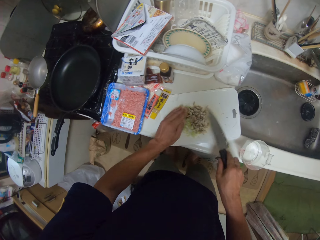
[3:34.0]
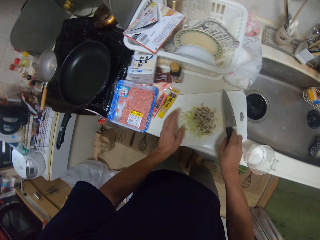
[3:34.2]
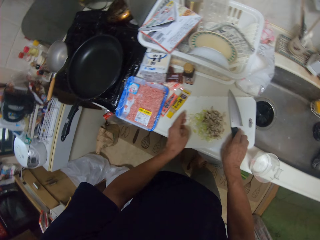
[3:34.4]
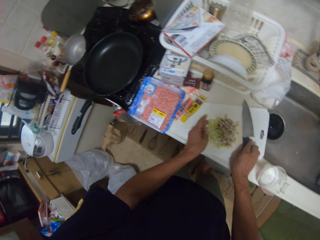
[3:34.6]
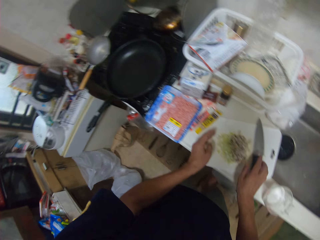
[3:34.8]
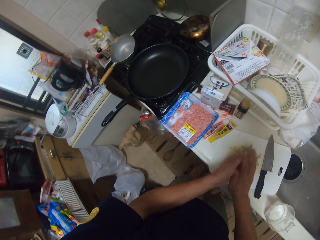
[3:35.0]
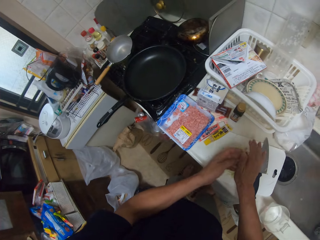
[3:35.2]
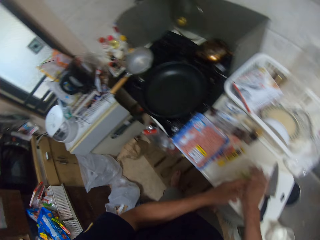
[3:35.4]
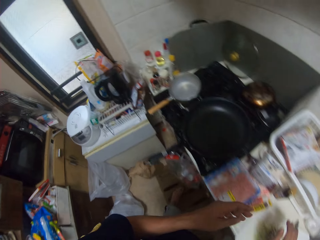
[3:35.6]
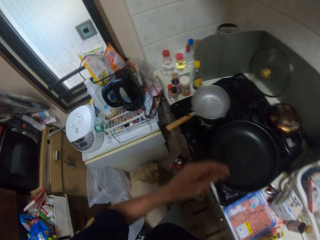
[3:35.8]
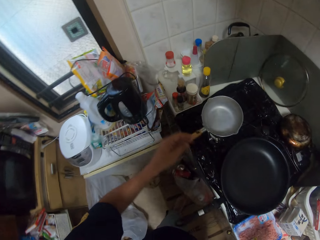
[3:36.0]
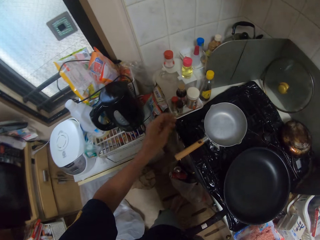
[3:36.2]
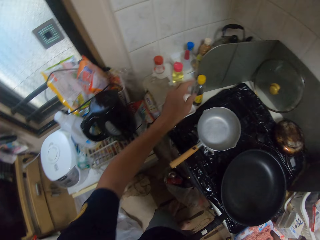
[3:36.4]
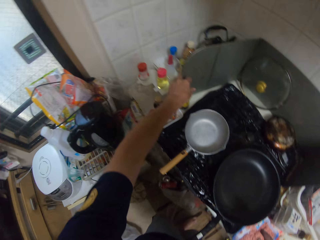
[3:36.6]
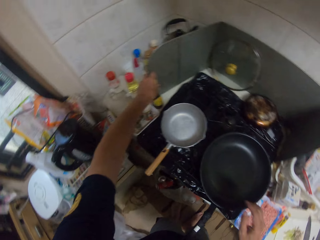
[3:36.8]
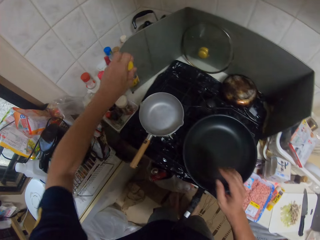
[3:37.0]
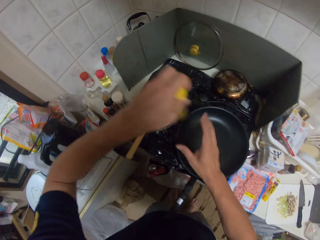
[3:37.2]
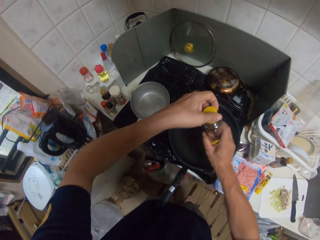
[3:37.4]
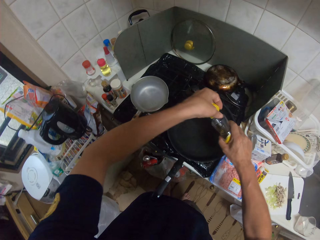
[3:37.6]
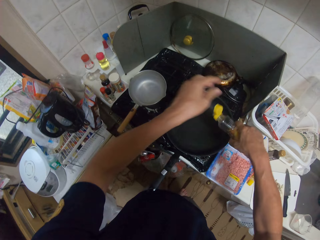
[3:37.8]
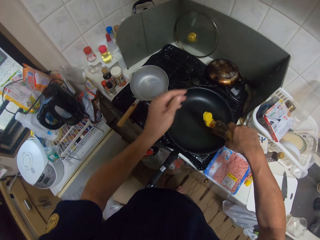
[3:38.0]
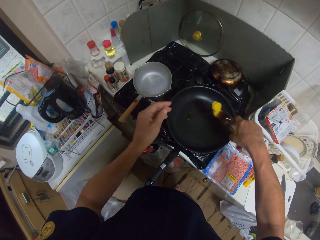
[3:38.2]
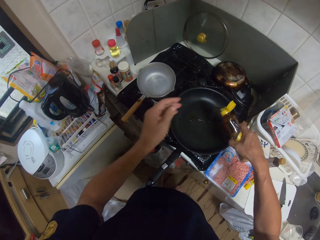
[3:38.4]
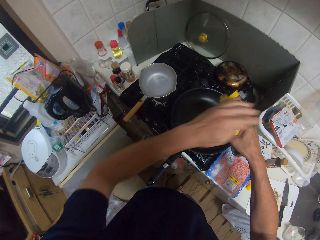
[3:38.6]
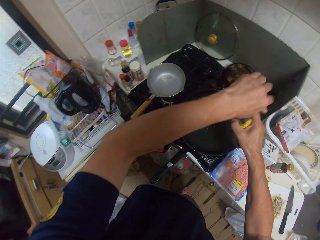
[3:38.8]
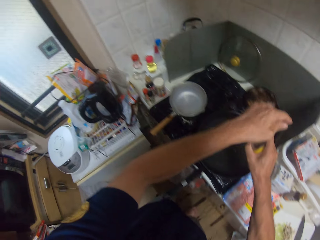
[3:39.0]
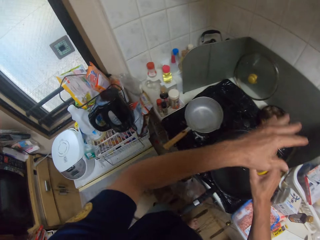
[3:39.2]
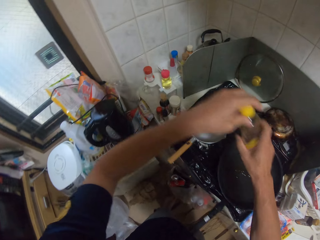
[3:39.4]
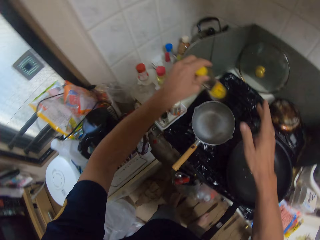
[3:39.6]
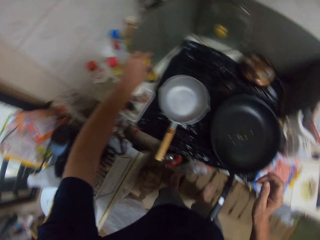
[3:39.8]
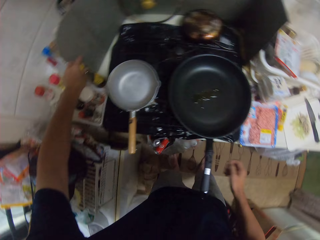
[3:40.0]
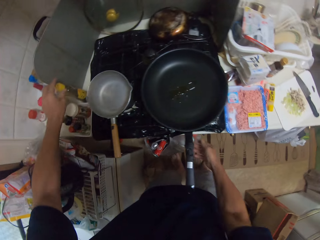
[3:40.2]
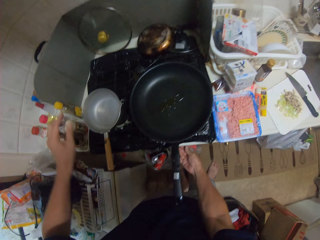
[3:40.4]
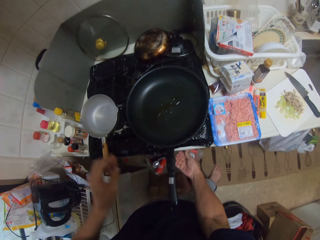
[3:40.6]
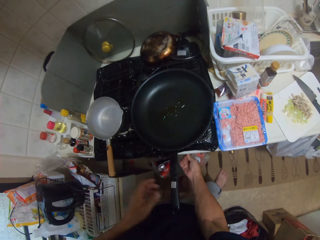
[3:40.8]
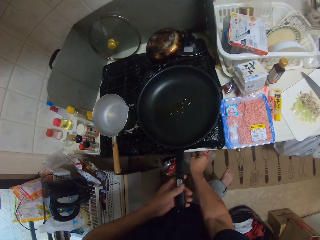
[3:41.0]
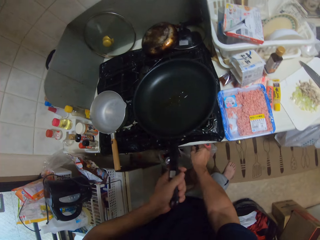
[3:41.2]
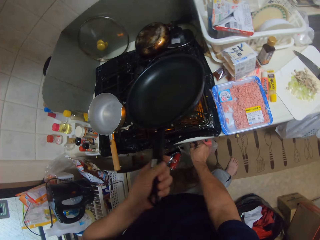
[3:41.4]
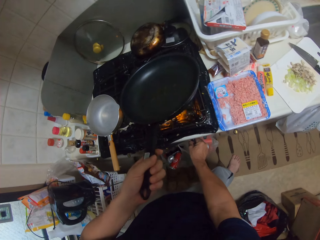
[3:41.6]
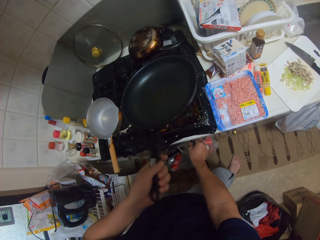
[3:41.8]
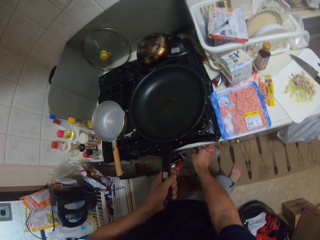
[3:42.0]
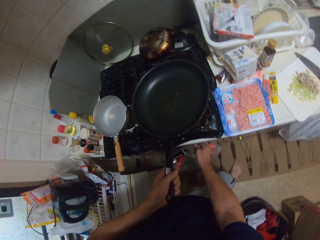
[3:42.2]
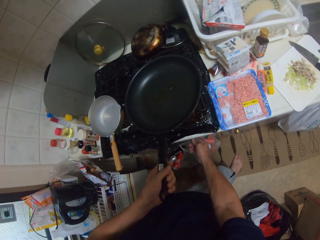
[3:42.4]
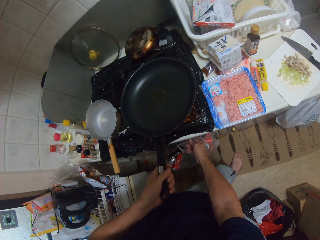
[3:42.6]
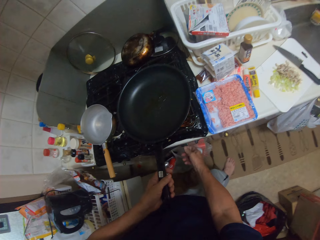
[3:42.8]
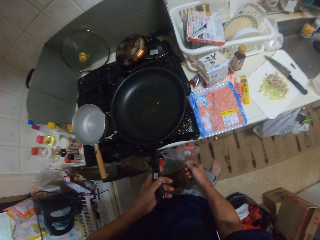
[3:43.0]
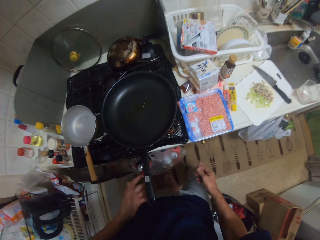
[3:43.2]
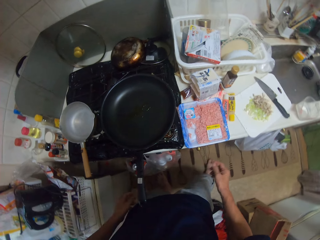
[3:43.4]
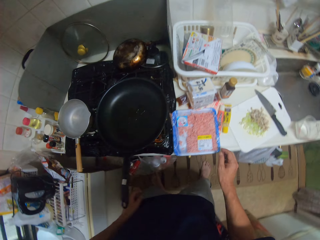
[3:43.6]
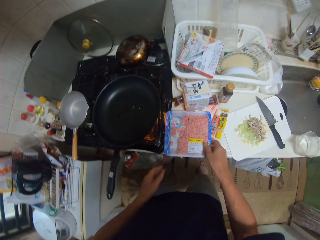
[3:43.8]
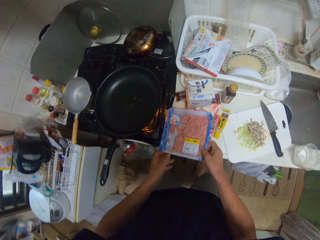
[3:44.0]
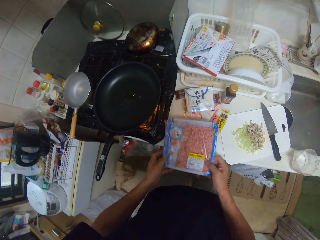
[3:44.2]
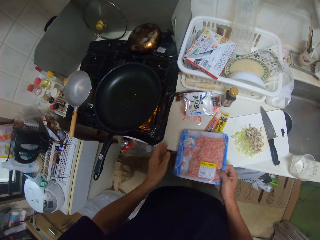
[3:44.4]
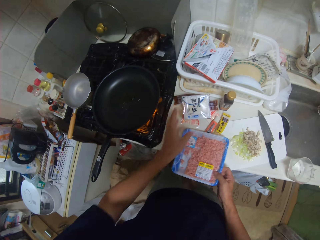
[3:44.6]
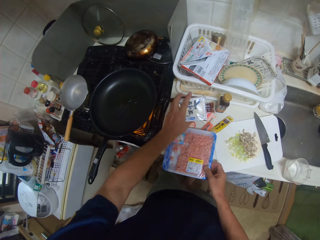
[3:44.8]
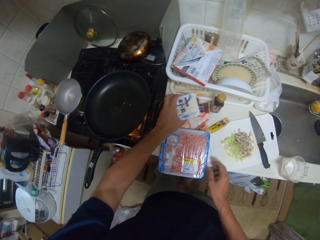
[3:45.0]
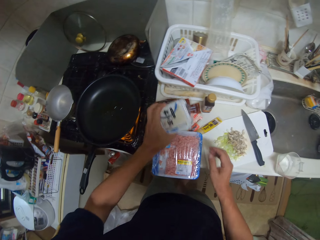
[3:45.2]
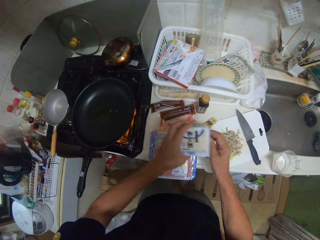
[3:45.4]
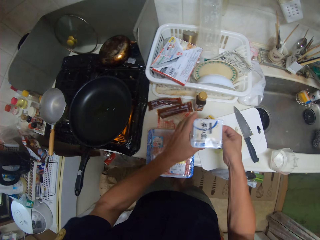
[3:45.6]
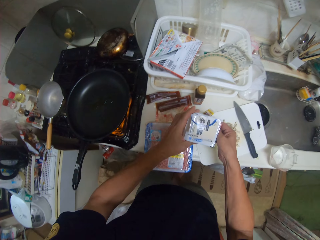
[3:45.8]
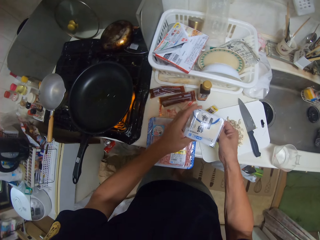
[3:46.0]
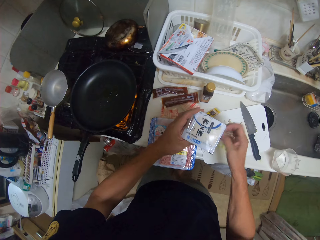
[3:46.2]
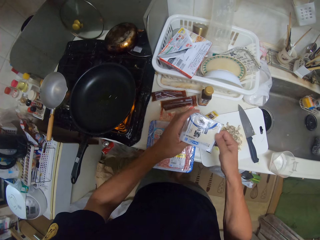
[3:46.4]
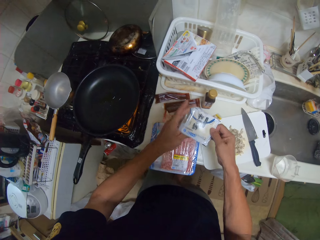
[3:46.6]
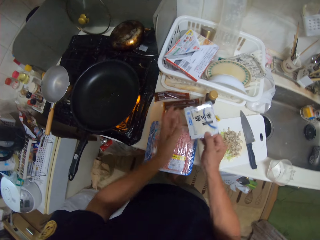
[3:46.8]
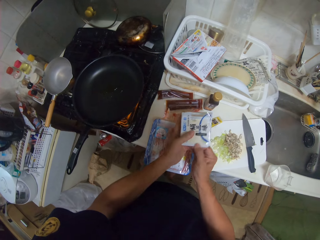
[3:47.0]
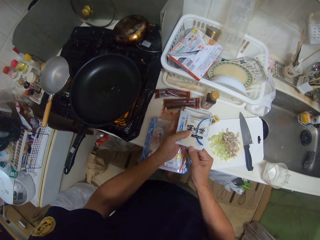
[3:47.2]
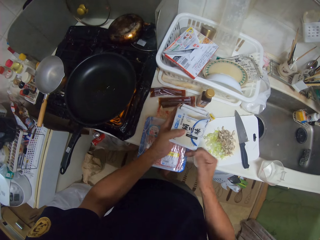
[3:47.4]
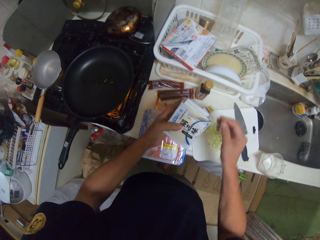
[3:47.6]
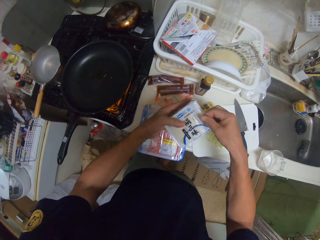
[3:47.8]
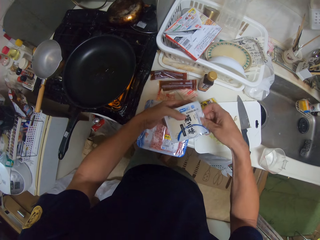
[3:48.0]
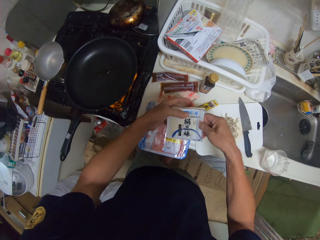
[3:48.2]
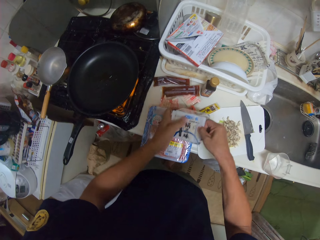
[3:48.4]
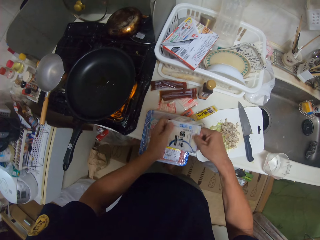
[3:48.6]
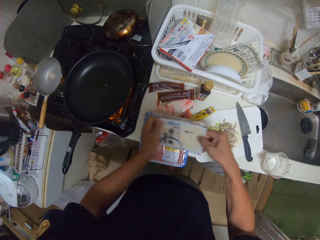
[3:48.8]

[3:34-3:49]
The camera wearer puts the knife on the chopboard. They pick oil or a bottle from the table. They open the bottle. They pour the oil in the pan. They close the bottle. They put the oil on the table. They adjust the heat of the cooker. They pick minced meat from the table. They pick the box on the table. They open a pack. They remove a sachet from the box.

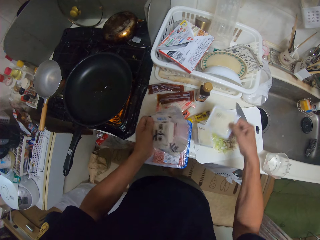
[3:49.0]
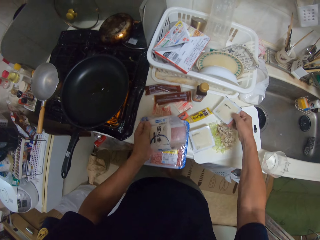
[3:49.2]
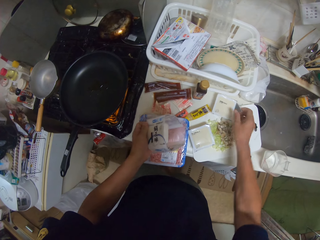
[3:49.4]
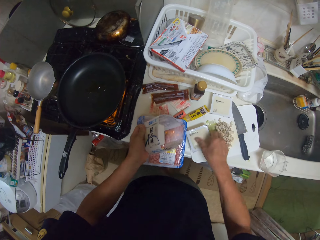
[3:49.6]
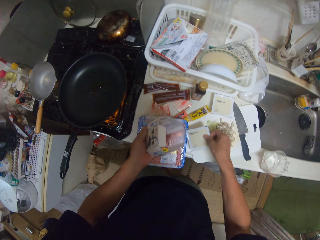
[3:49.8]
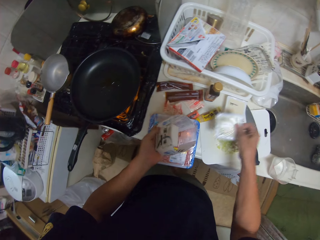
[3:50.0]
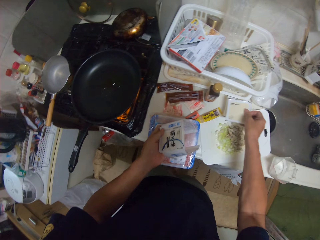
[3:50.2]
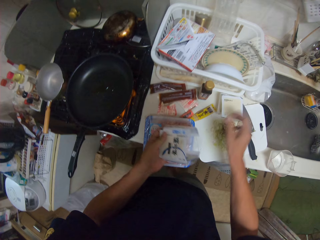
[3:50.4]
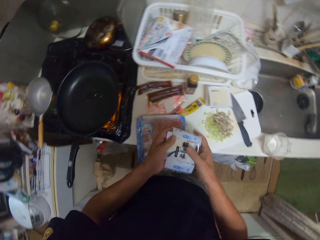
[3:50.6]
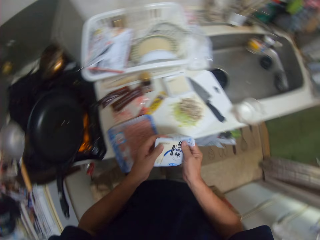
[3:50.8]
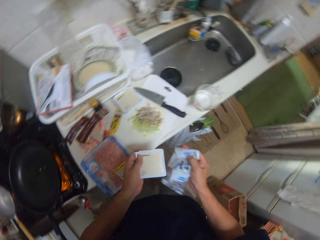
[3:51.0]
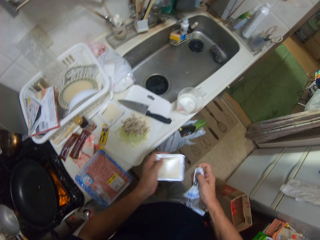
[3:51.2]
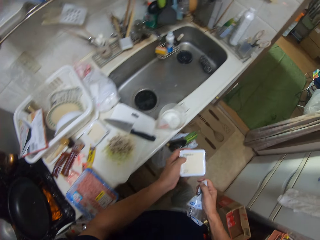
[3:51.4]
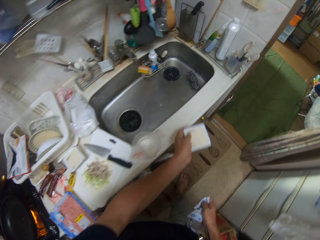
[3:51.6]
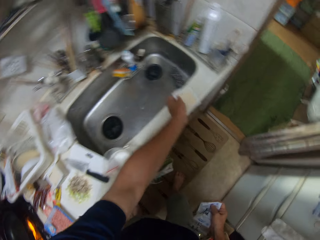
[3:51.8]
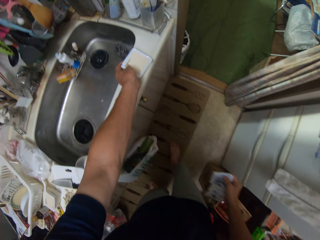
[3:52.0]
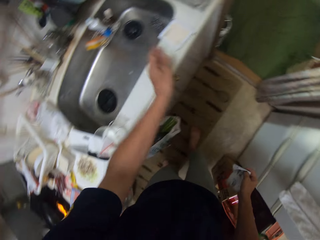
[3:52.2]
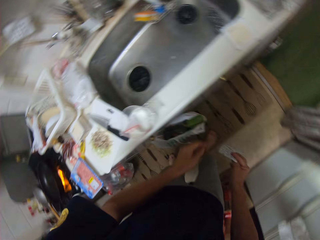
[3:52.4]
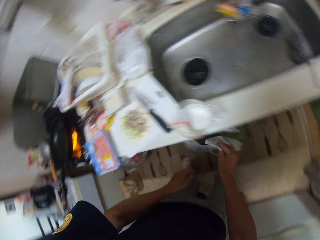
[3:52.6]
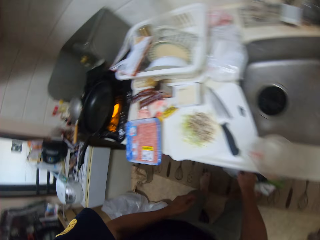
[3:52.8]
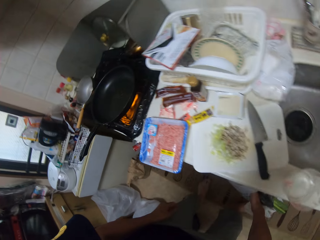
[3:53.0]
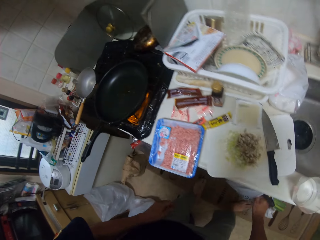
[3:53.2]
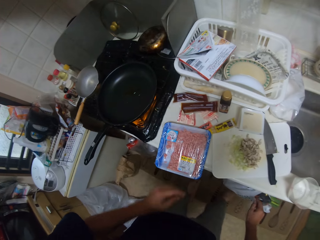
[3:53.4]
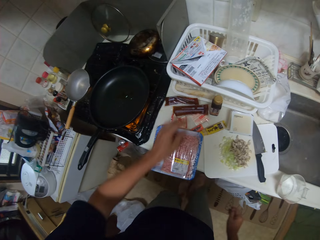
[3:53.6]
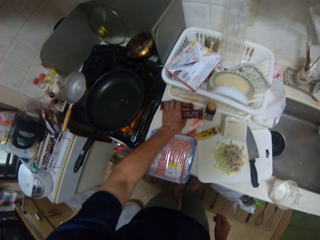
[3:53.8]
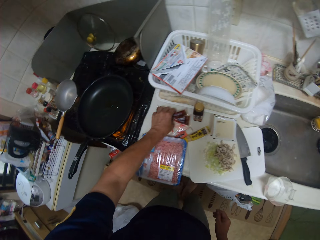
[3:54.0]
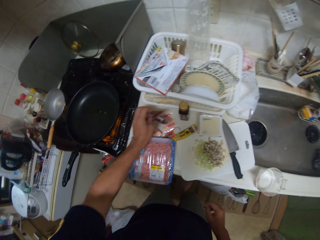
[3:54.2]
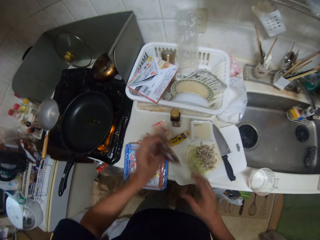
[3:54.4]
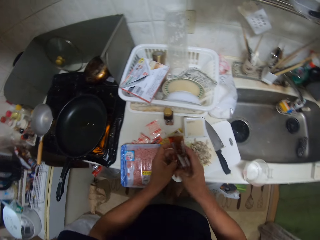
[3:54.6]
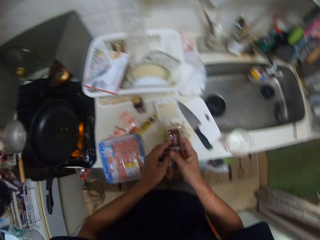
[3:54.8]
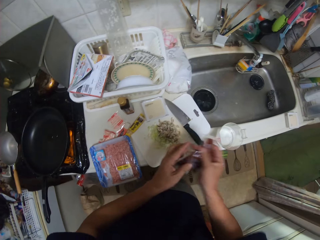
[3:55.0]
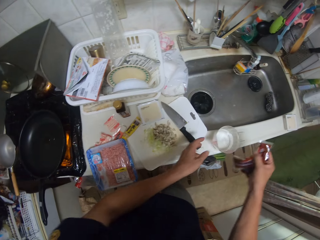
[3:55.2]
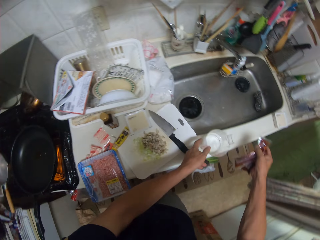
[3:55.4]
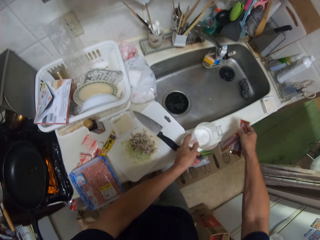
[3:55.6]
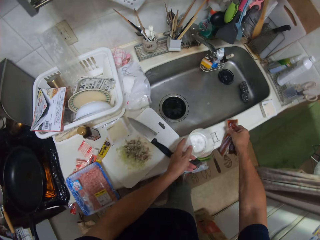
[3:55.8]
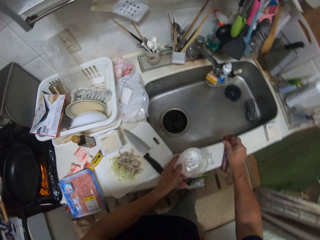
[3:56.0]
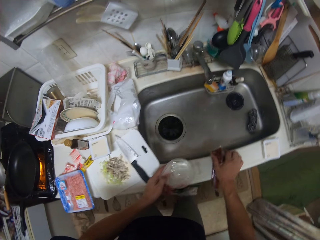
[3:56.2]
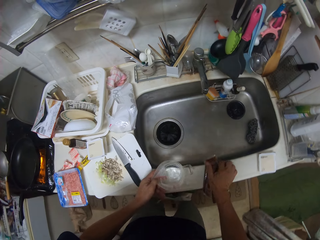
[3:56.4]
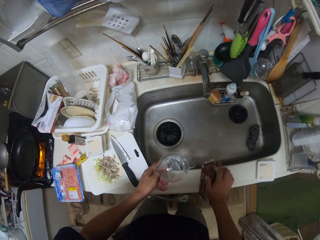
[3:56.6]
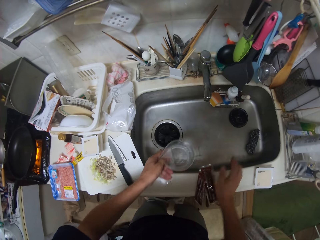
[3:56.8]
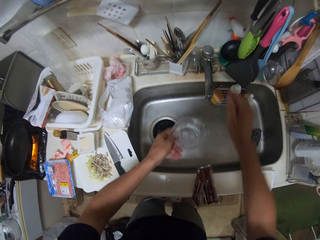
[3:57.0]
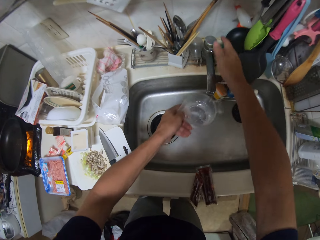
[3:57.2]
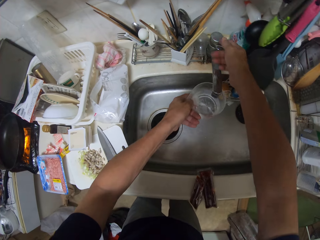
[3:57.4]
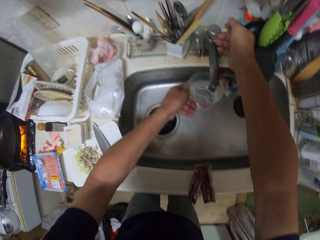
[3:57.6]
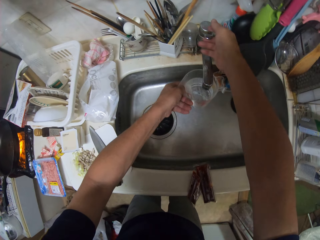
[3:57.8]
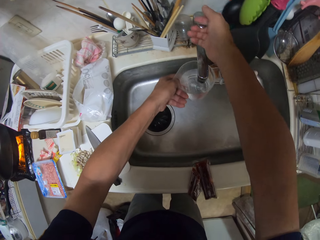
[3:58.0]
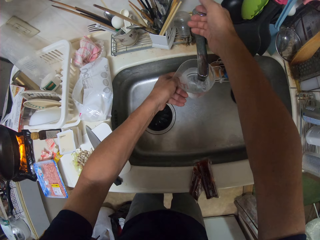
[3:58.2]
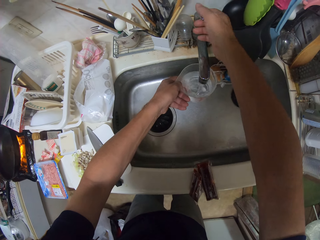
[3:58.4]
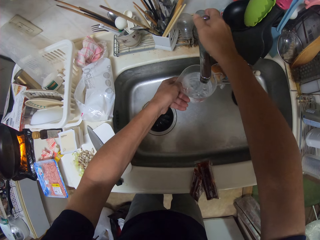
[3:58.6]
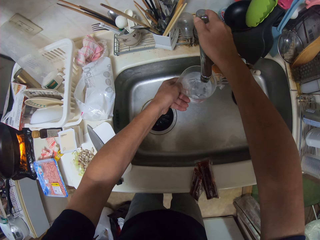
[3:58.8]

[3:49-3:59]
The camera wearer puts the sachets on the table. They drop a pack on the sink, trash a wrap, and put a box in the paper bag. They pick the sachets on the table. They drop the sachets on the sink. They pick a jug on the sink. They open a tap and add water in the jug.
